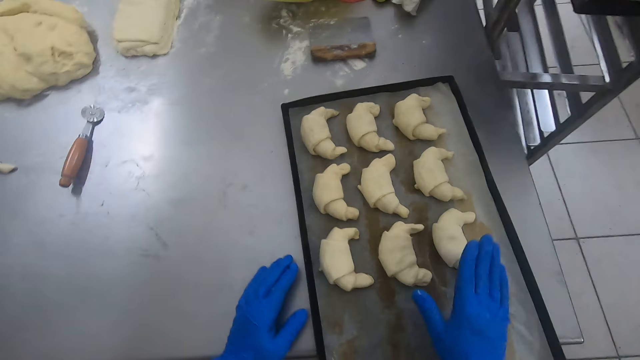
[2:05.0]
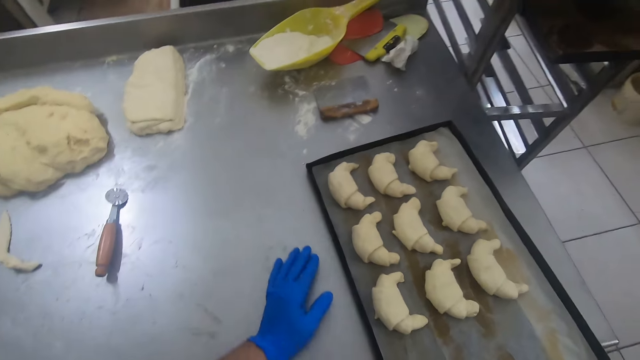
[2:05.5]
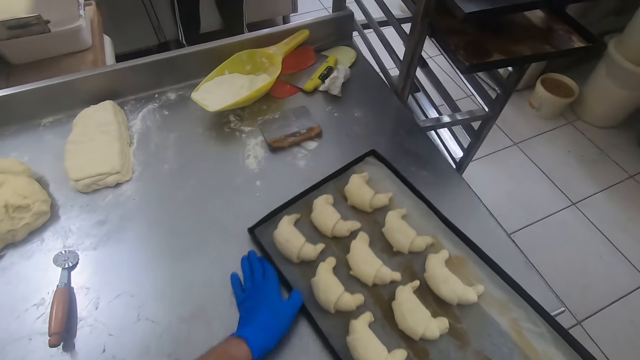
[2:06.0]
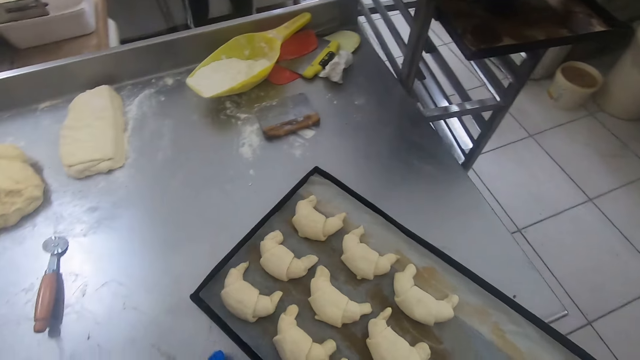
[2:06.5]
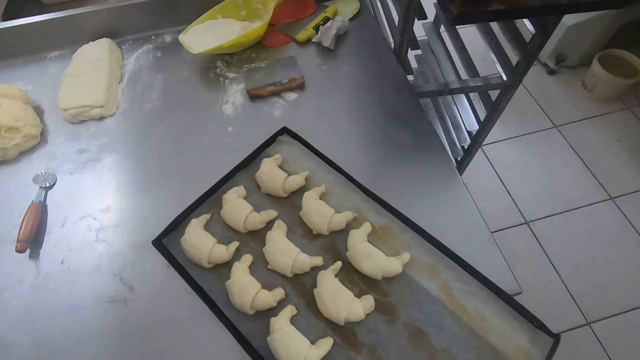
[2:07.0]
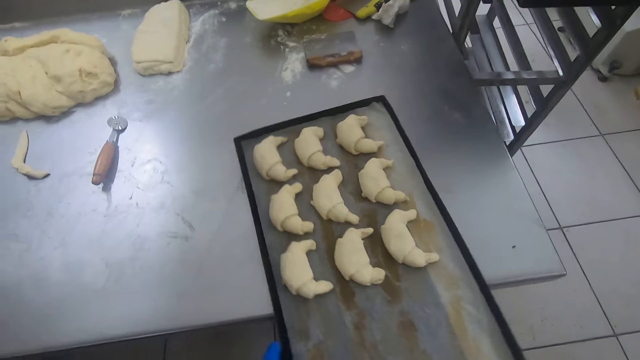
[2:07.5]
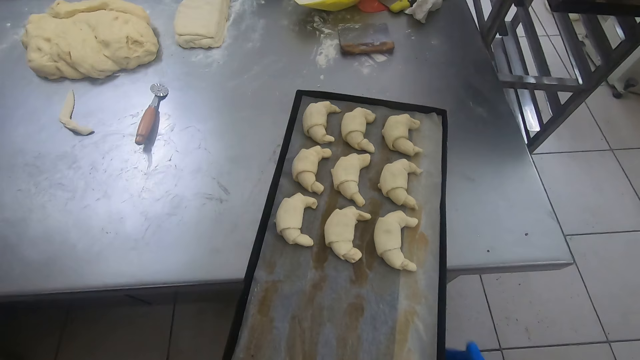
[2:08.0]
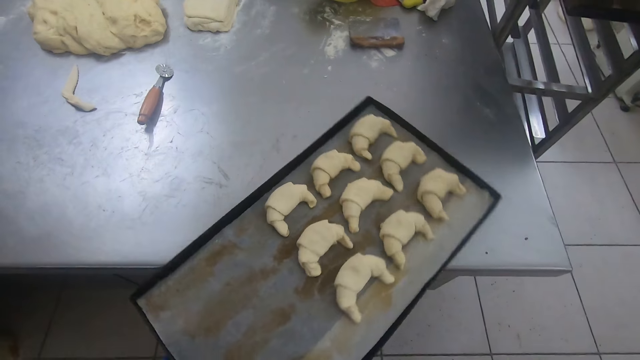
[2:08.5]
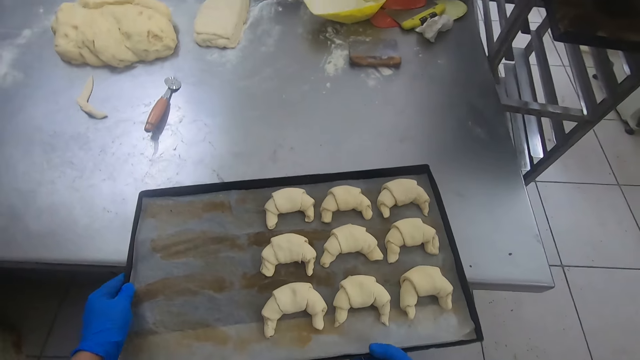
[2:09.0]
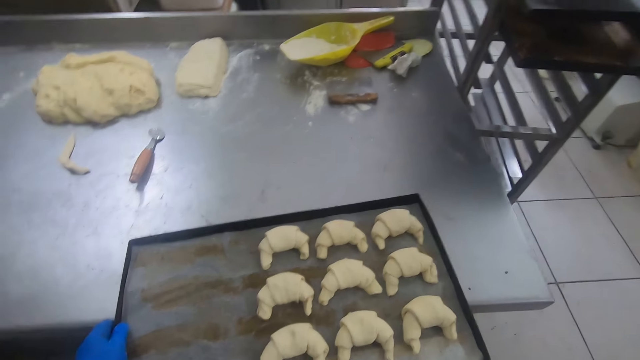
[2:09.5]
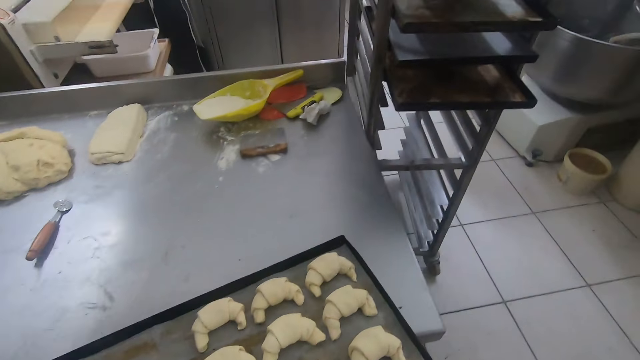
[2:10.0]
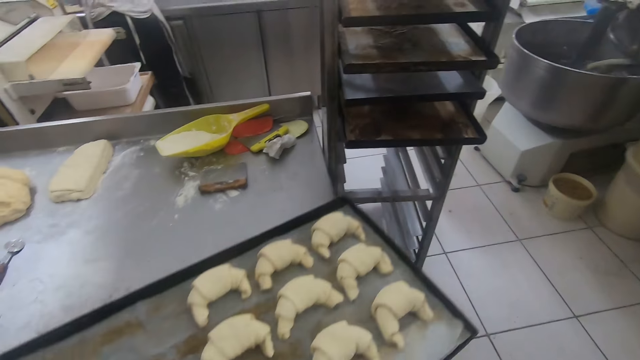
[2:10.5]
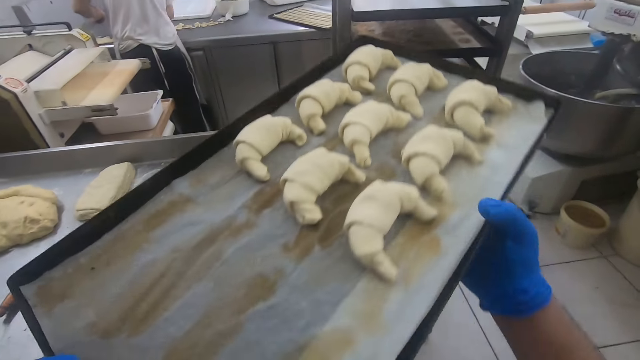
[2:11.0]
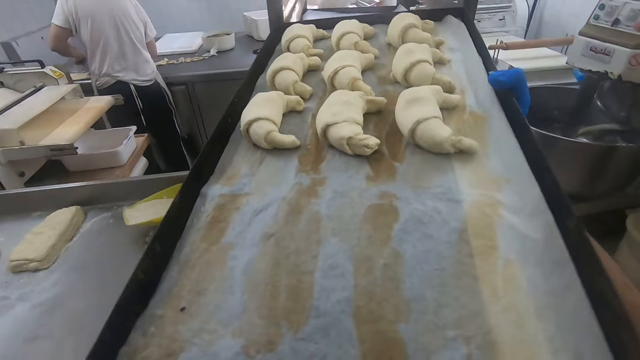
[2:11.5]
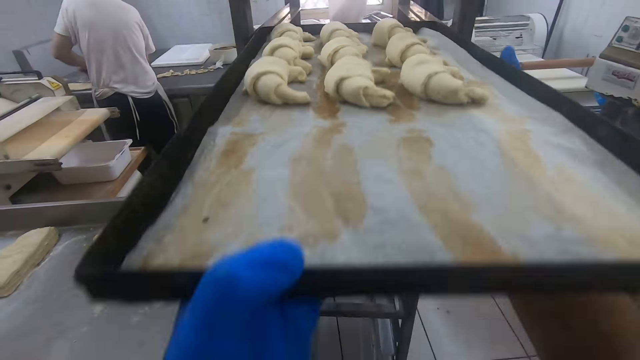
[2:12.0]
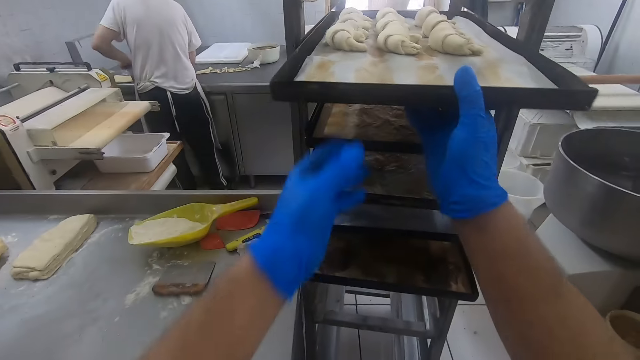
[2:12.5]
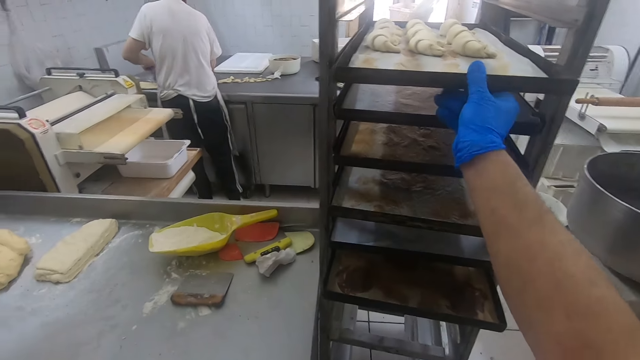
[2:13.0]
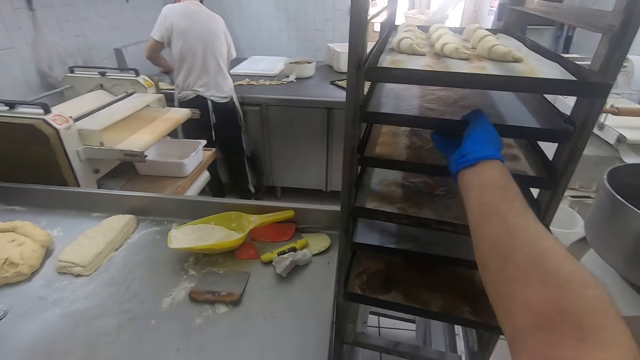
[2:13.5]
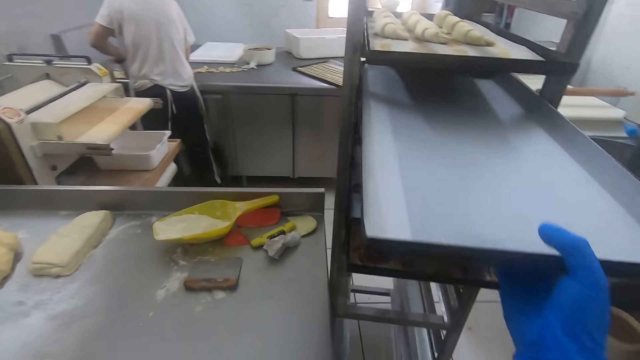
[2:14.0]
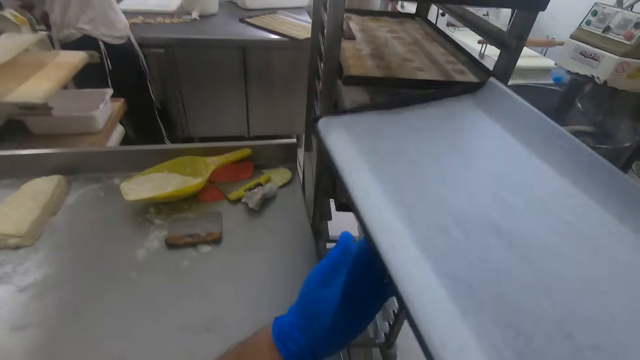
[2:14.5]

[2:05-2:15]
The camera wearer moves the sheet pan or oven tray on the baking table. They pick the oven tray. They carry the sheet pan into a sheet pan rack beside the baking table. A man kneads dough. The camera wearer places the oven tray on the oven rack. They bring out an empty sheet pan from the sheet pan rack.

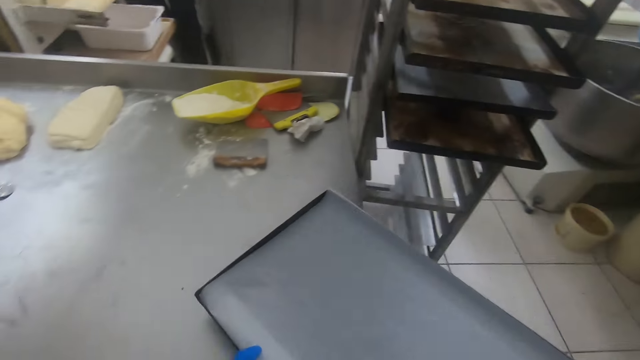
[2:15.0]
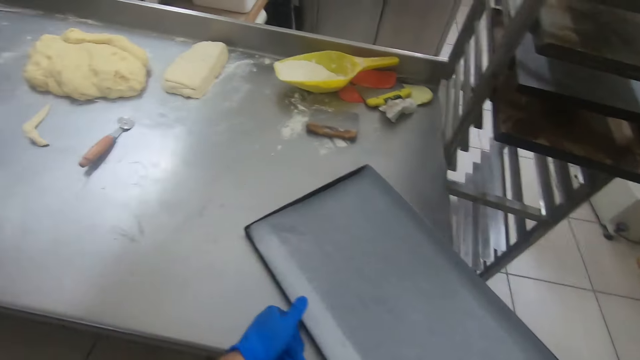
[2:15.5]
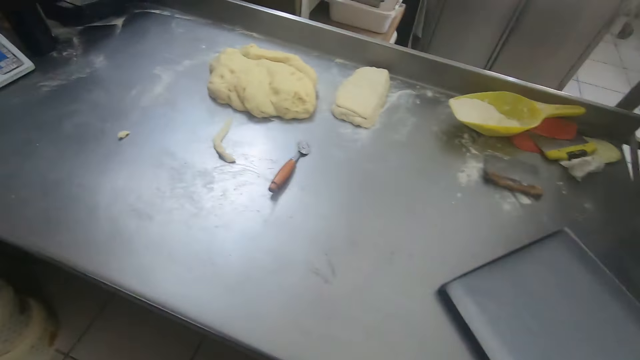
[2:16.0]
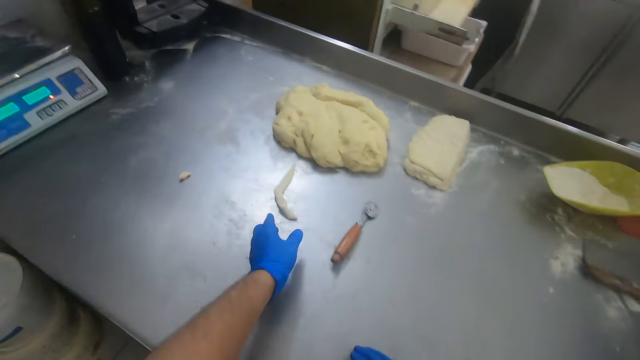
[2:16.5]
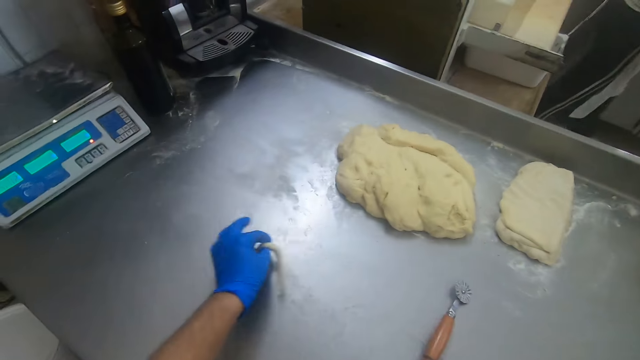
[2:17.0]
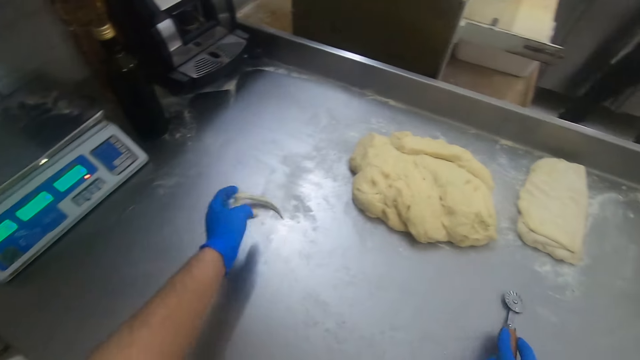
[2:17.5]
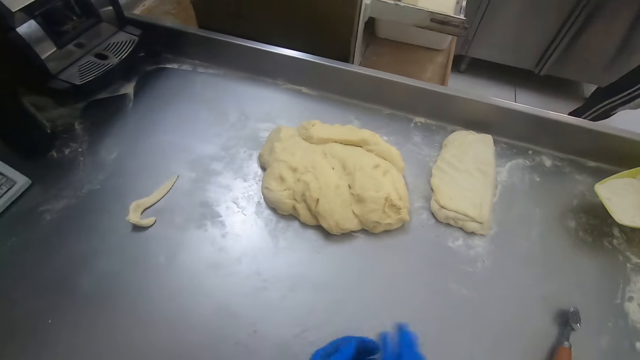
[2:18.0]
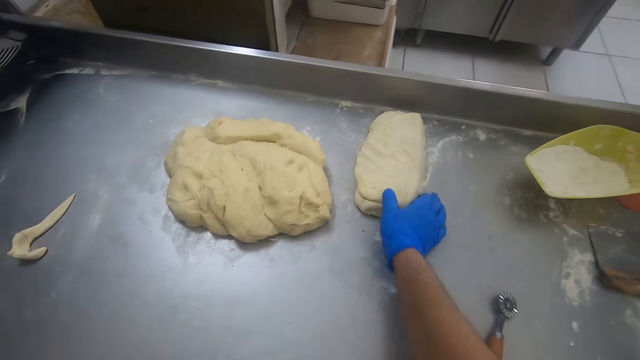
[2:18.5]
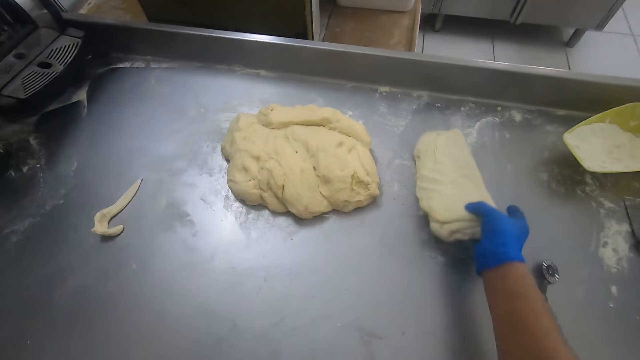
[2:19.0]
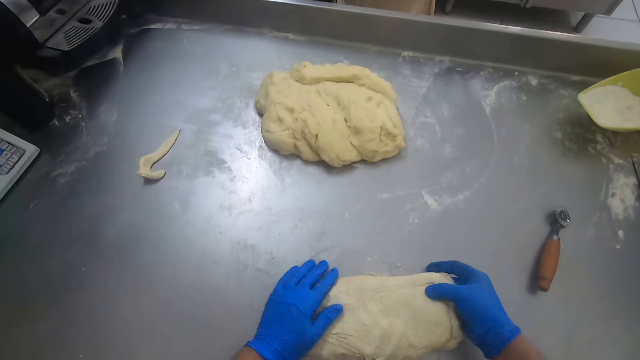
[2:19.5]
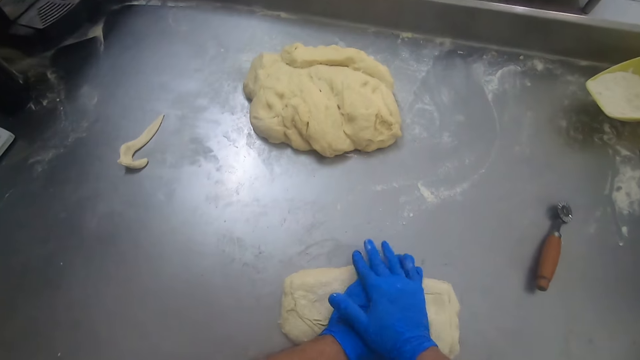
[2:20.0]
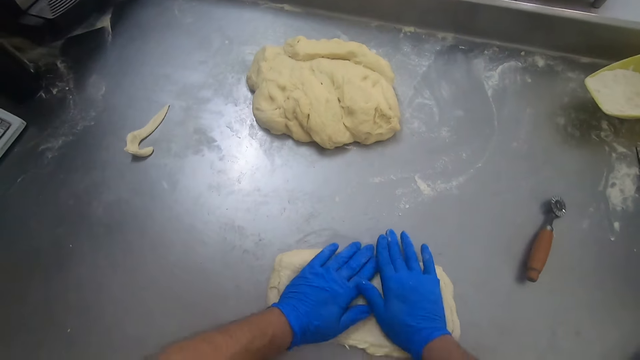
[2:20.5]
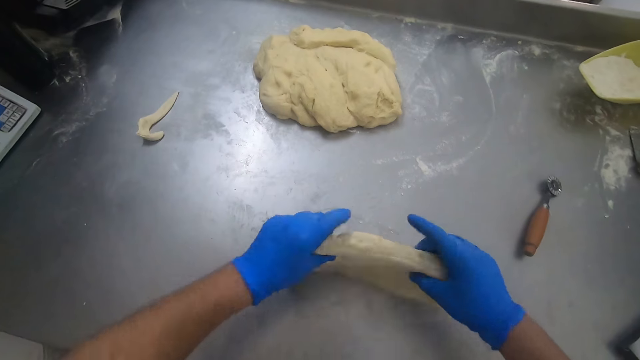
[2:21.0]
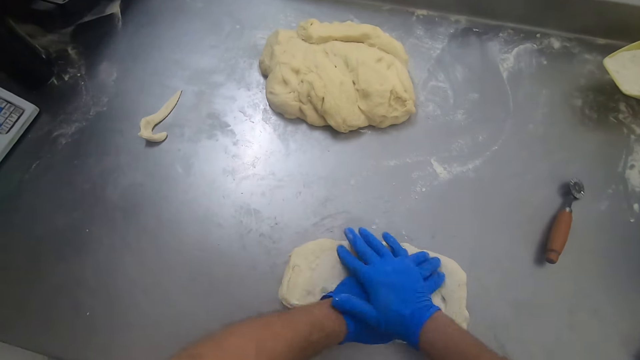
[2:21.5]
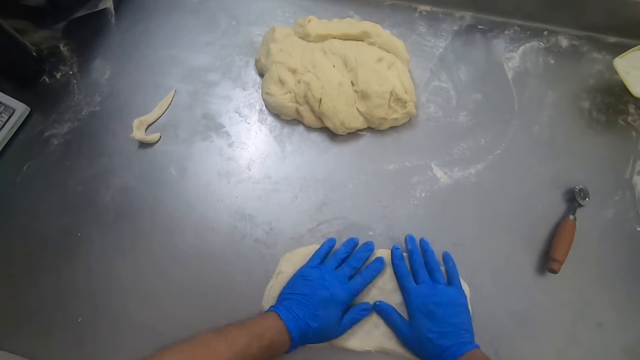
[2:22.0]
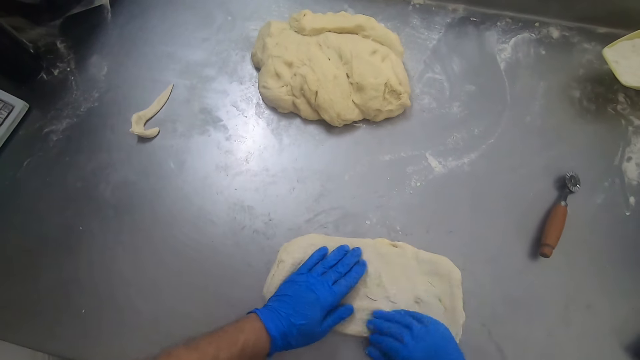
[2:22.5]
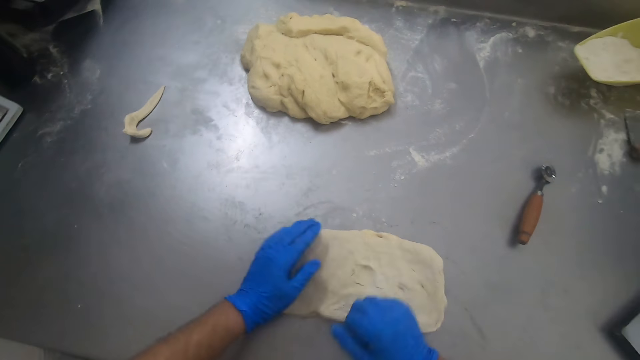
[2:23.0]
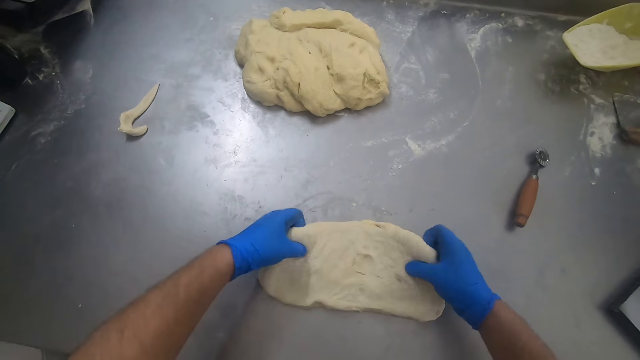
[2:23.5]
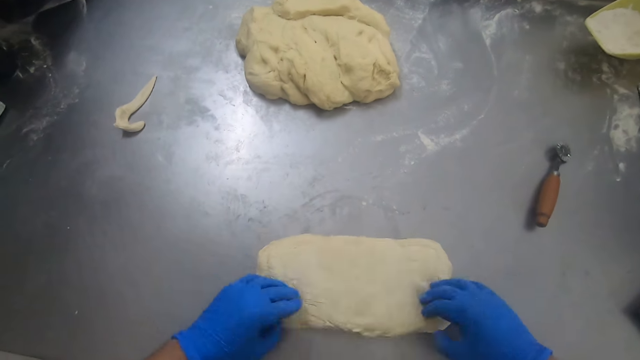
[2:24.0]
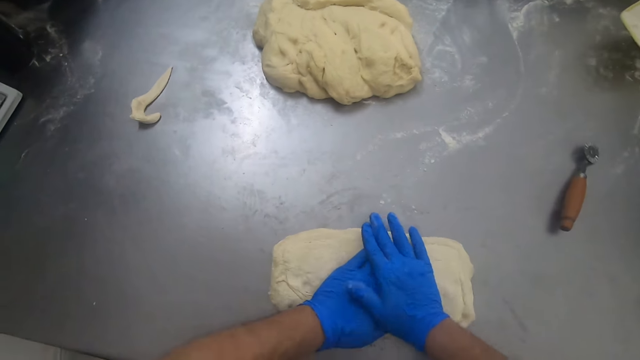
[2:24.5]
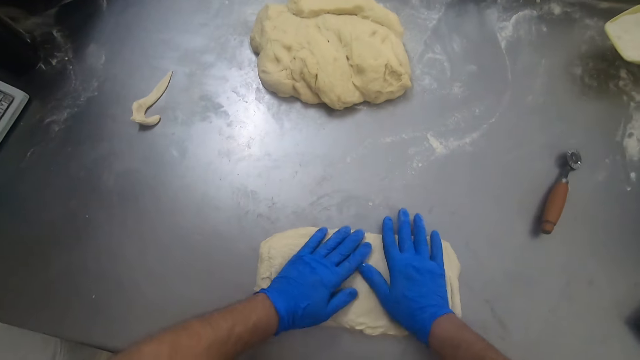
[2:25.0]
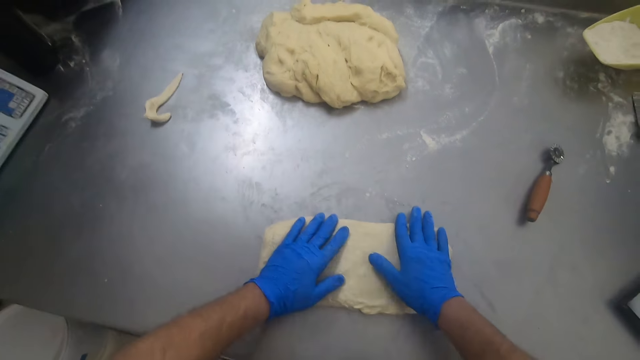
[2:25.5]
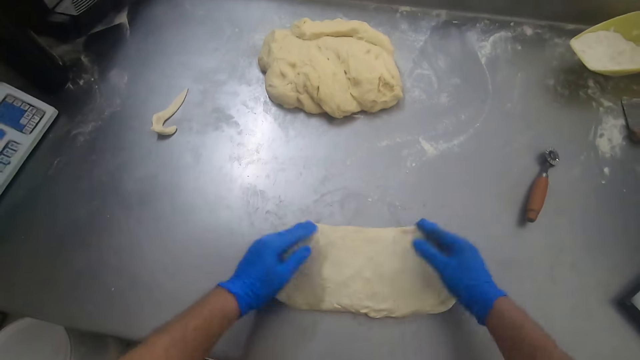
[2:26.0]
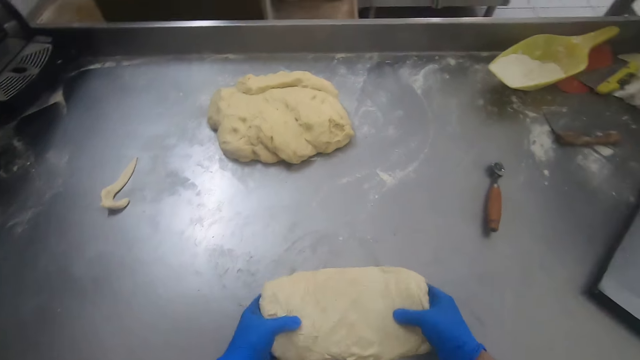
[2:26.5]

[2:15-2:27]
The camera wearer places the empty sheet pan on the baking table. He moves the pieces of dough on the baking table. He picks a piece of dough. He moves the pastry wheel on the baking table. He dusts his hands together. He moves a big dough on the baking table. He picks the dough. He kneads the big dough on the baking table.
